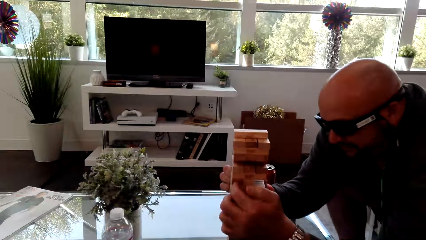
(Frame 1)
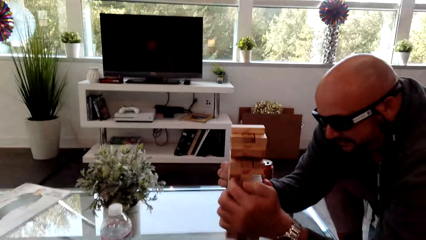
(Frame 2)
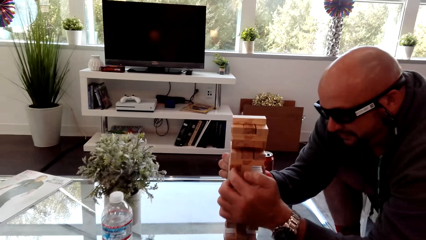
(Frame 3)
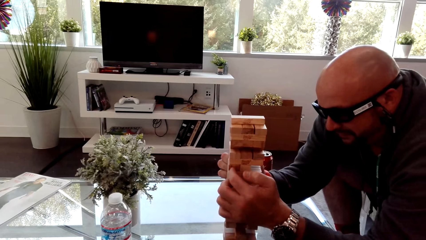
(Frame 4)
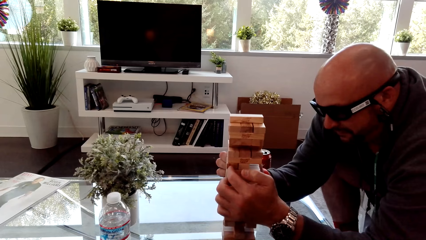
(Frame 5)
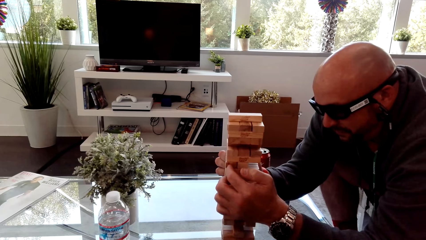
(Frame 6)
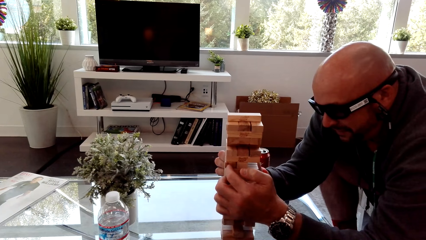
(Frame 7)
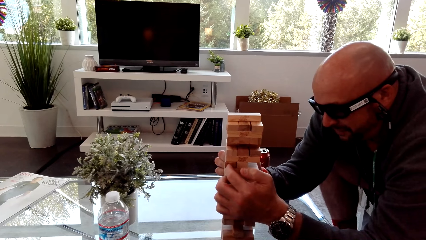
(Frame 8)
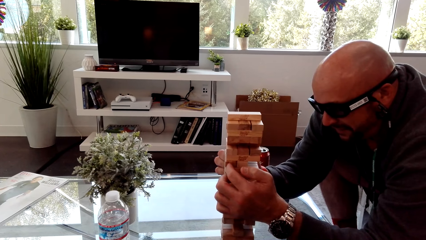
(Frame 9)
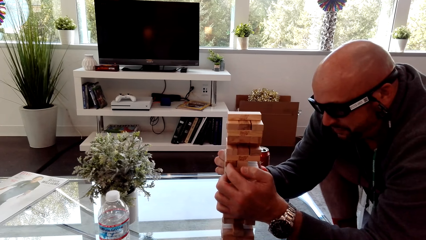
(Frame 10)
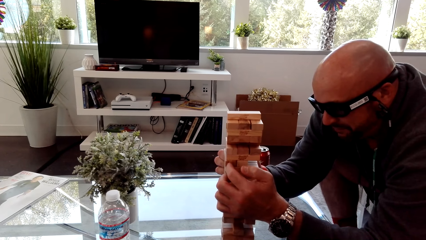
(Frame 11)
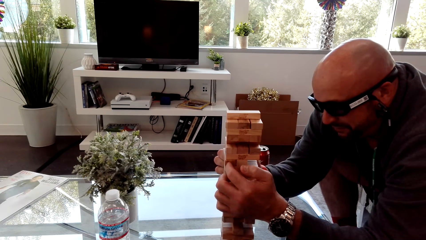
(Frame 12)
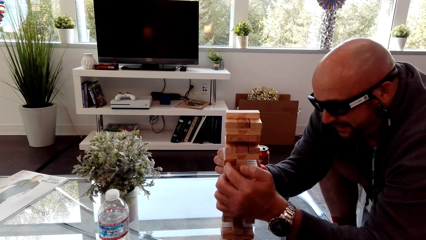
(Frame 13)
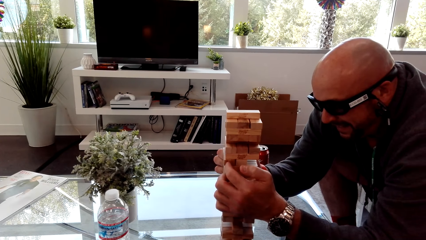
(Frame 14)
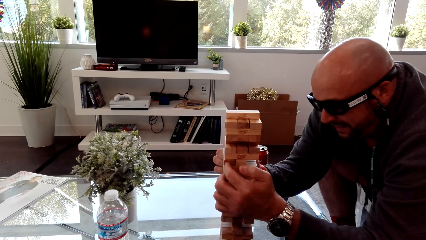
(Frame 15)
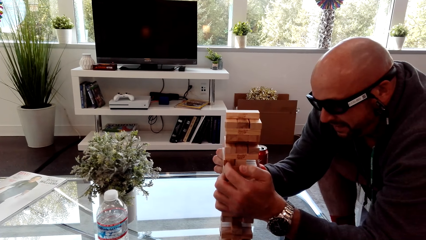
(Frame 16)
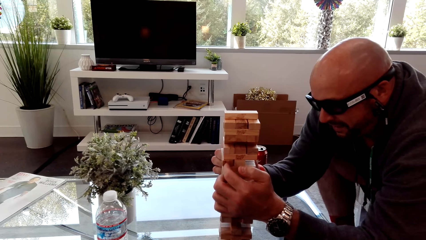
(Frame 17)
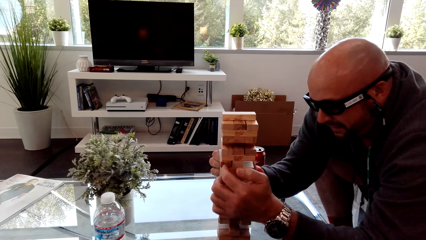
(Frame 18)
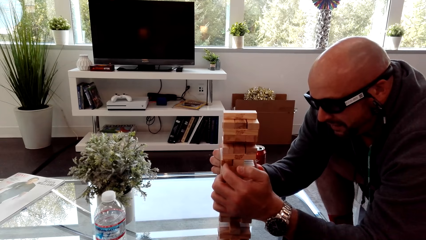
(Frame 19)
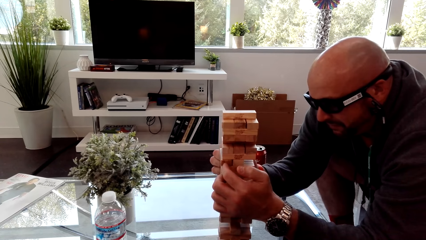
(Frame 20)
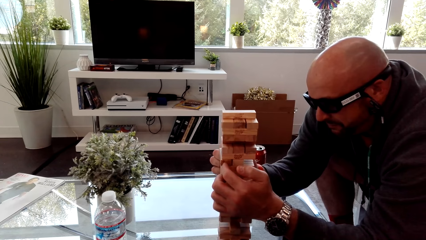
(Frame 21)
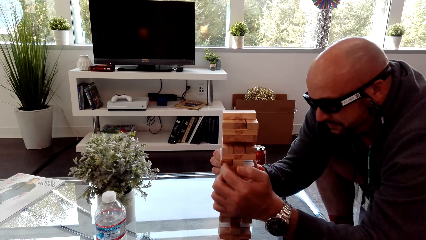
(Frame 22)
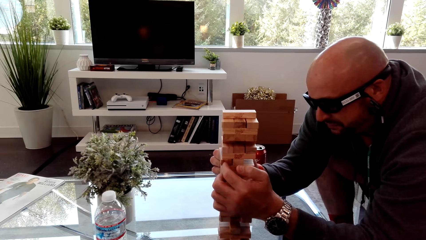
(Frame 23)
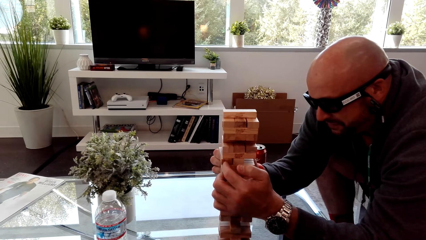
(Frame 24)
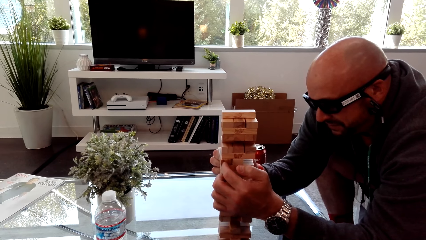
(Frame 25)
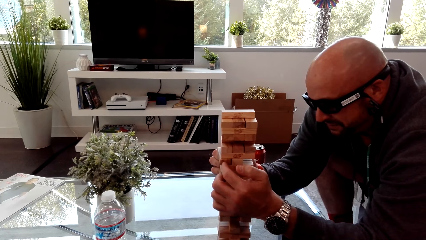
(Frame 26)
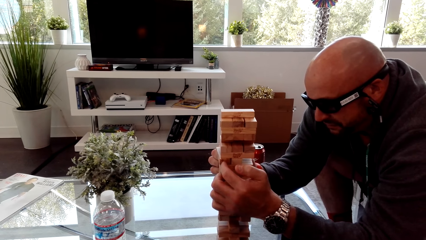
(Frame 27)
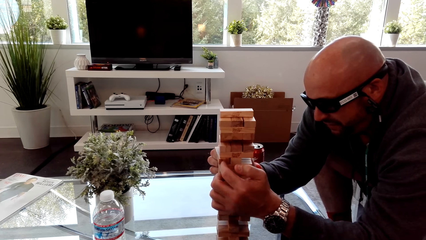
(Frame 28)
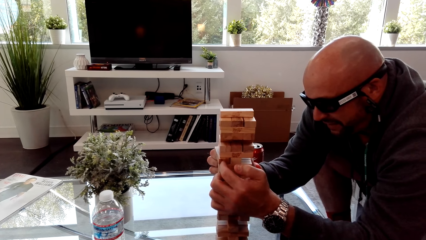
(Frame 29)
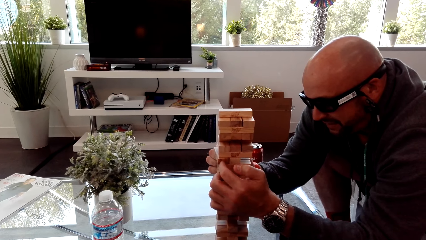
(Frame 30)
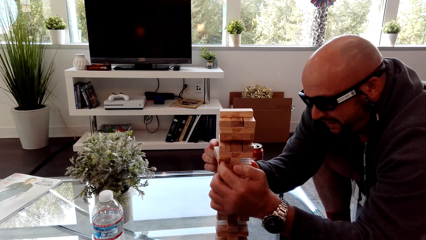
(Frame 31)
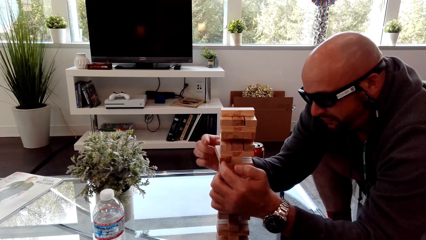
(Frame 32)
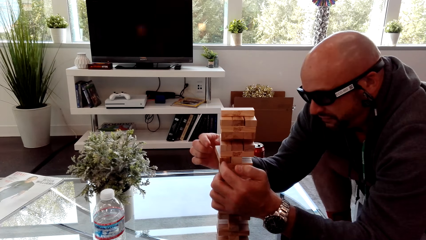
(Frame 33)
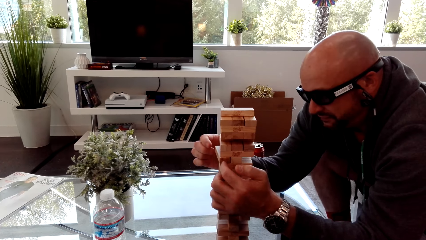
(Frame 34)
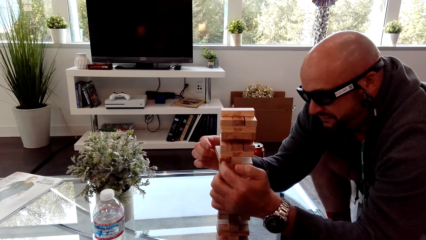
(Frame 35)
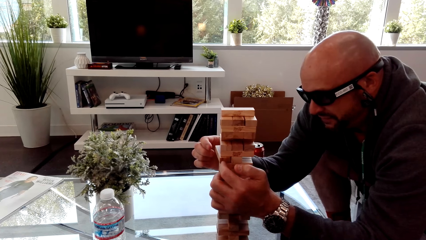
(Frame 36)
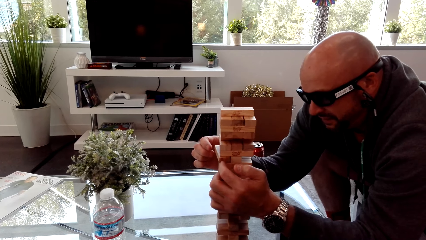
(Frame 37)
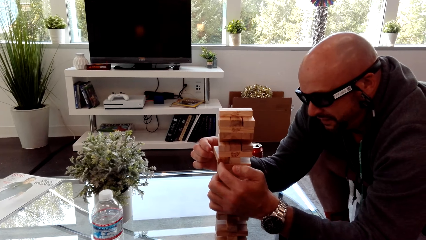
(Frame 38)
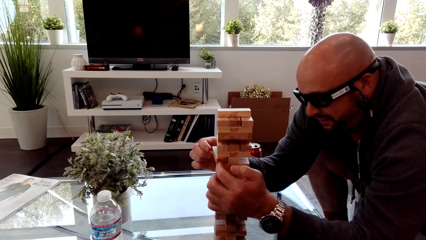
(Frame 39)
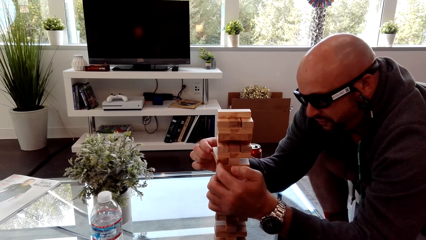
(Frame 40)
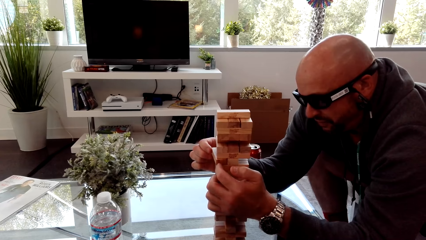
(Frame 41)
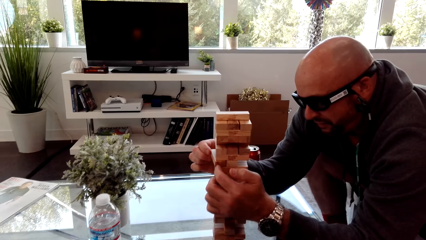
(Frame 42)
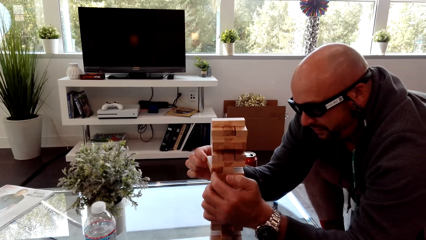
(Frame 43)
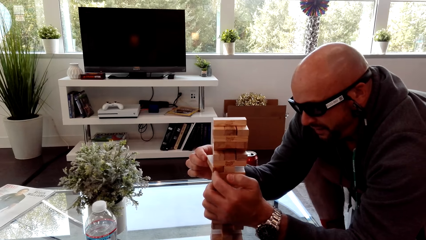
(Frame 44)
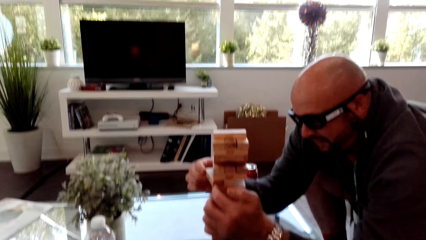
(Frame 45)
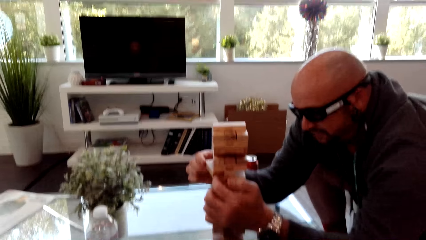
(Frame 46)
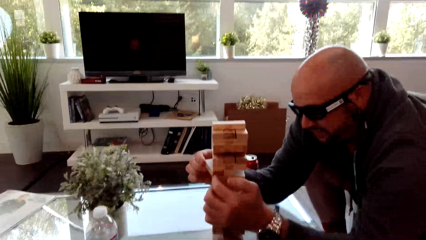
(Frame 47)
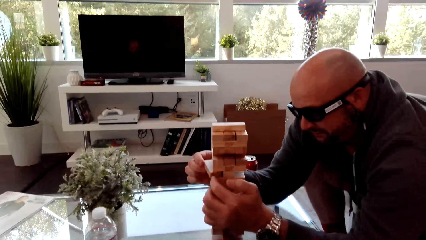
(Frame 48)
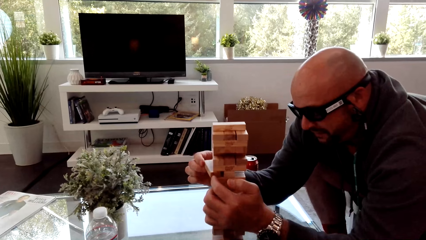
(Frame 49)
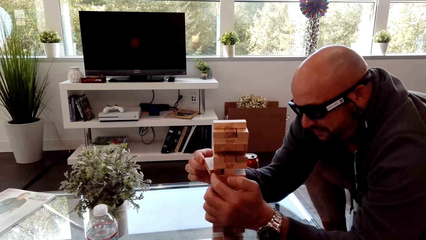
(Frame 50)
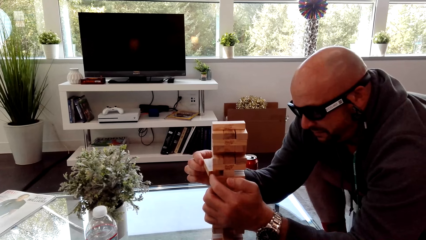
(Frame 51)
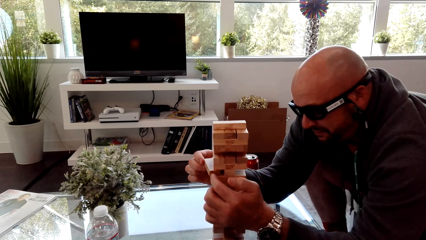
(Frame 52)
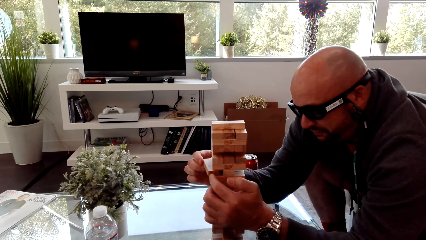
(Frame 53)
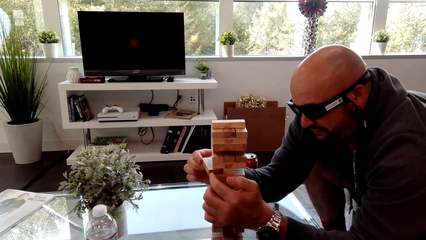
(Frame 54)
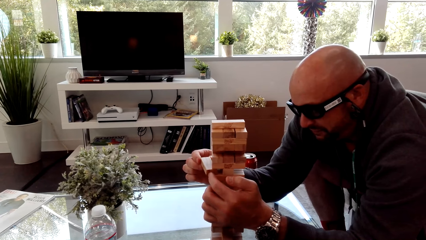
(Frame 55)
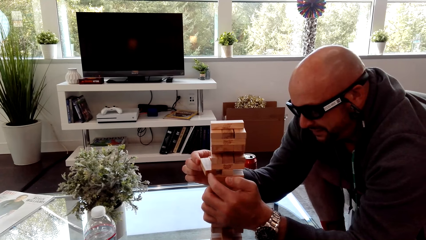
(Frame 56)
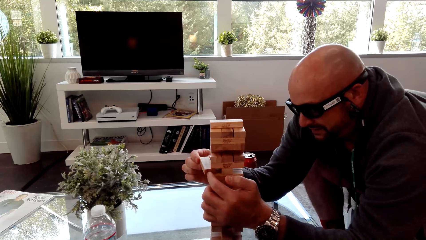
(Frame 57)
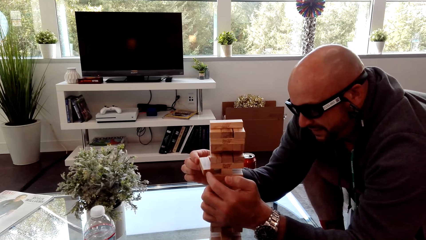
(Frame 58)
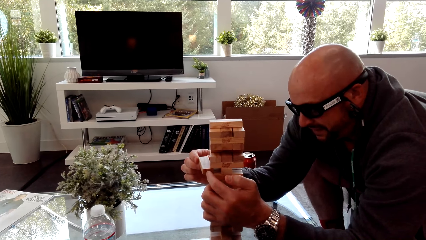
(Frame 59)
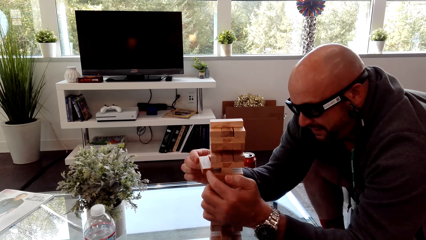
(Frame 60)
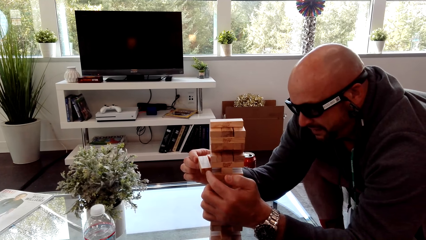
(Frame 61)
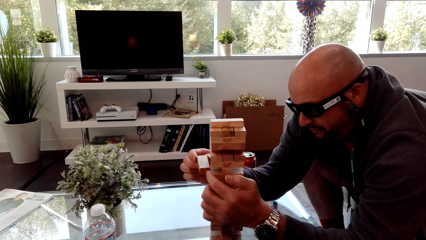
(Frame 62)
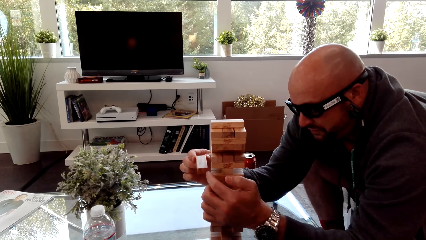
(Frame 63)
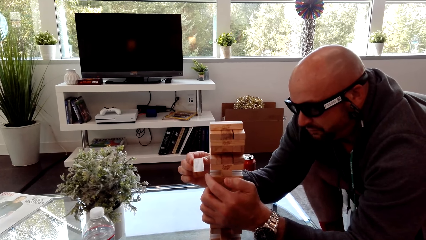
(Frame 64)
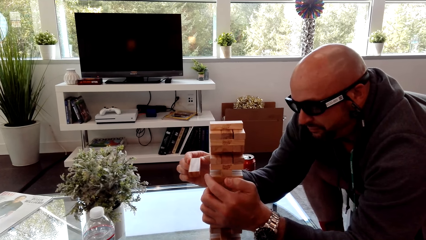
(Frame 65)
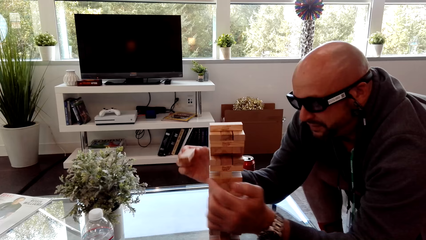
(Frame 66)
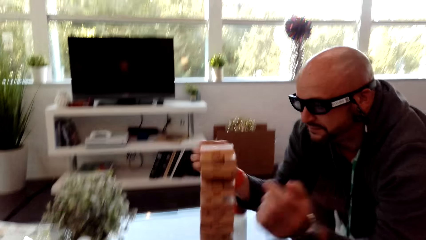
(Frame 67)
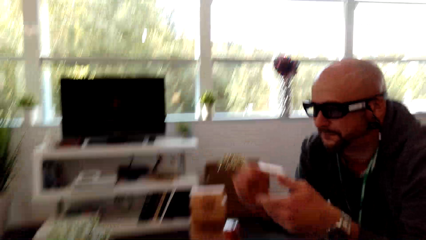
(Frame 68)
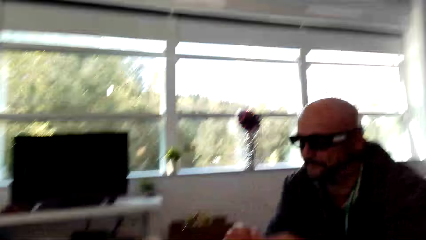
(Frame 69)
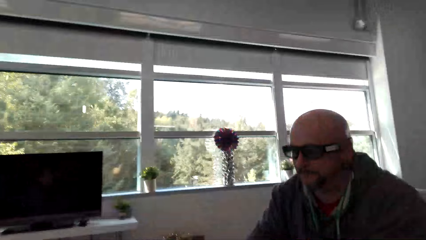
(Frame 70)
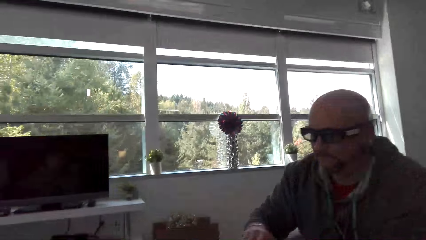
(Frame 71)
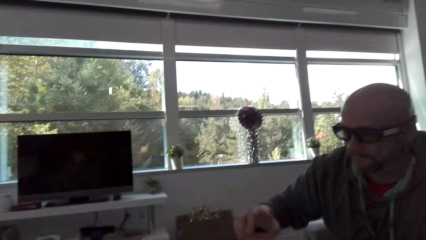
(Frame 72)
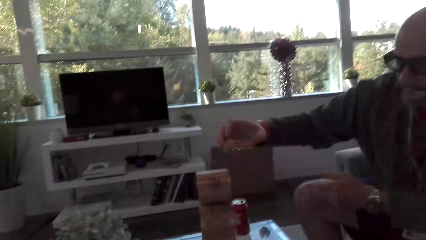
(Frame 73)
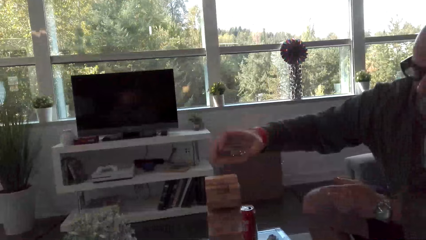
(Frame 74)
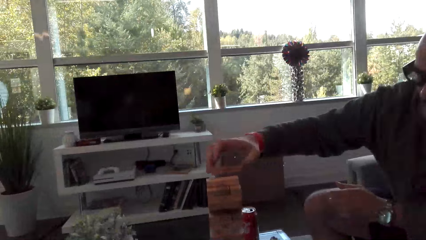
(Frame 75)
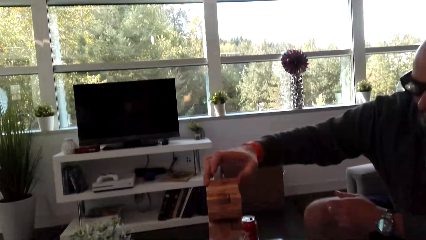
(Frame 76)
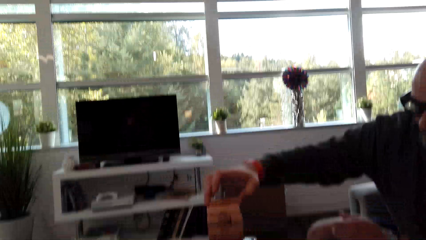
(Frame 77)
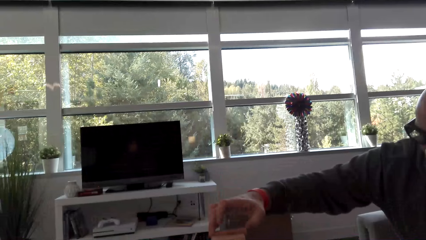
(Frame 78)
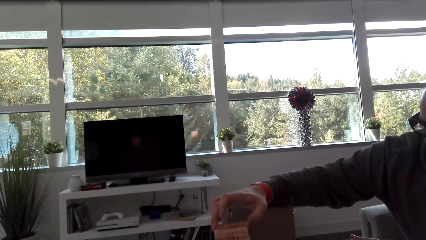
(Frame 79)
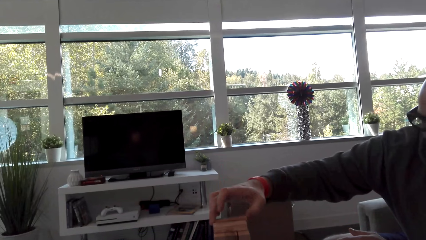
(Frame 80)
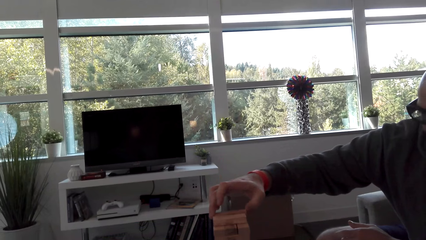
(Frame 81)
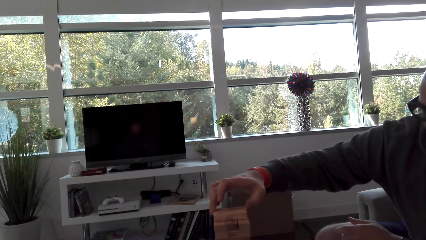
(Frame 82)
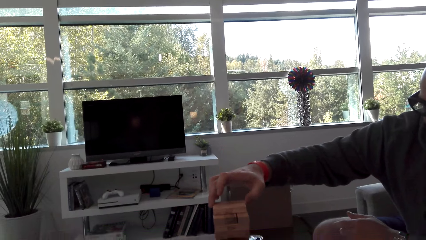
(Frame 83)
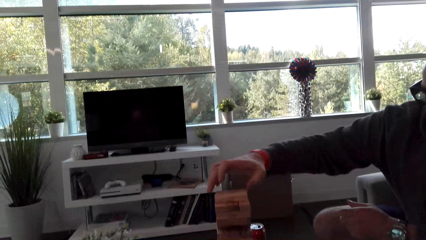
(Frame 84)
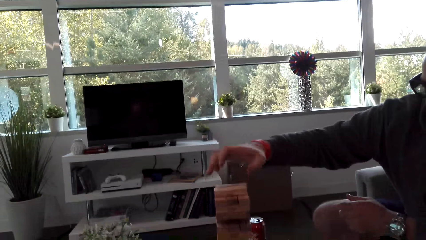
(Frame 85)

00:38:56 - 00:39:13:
A man puts a hand on the blocks. The man plays the stacking block game. The camera wearer dialogs with the man. The man removes a block, holds the block with both hands and puts the block on top of the others.
